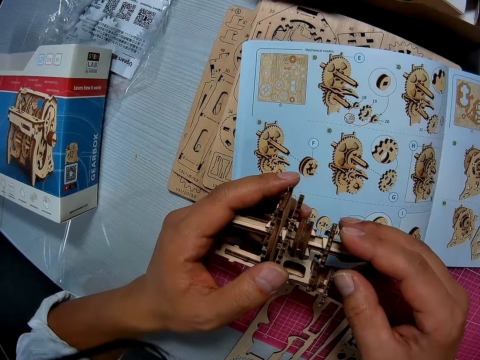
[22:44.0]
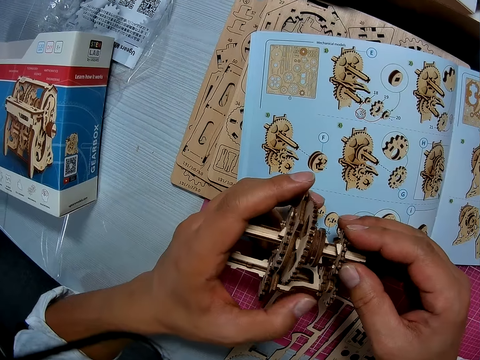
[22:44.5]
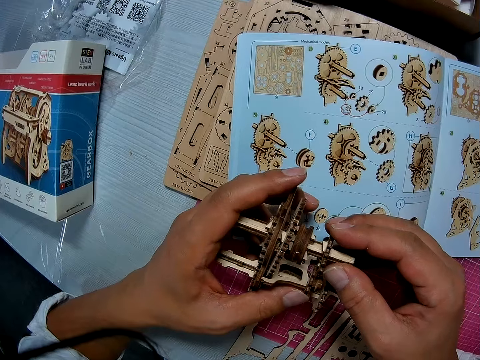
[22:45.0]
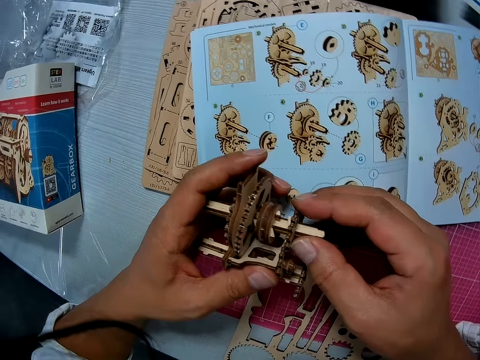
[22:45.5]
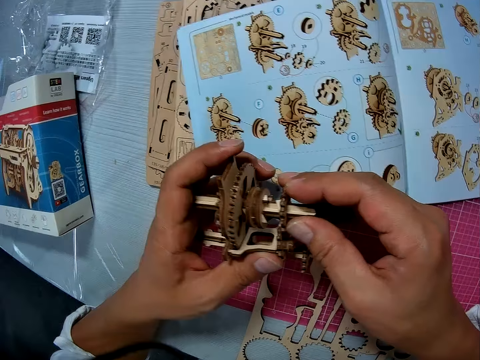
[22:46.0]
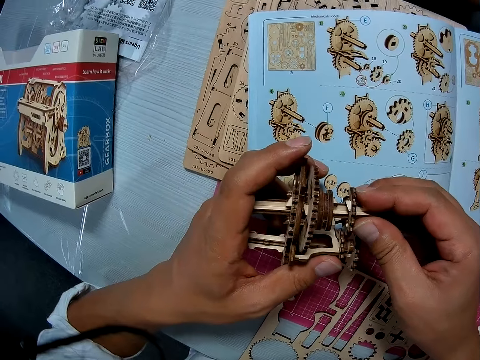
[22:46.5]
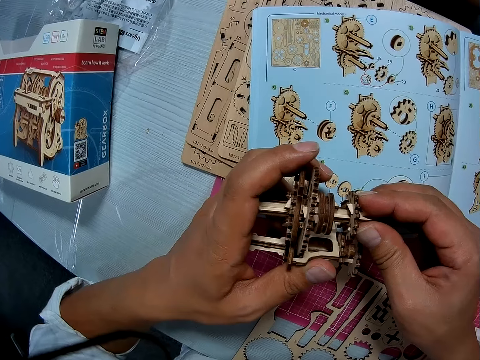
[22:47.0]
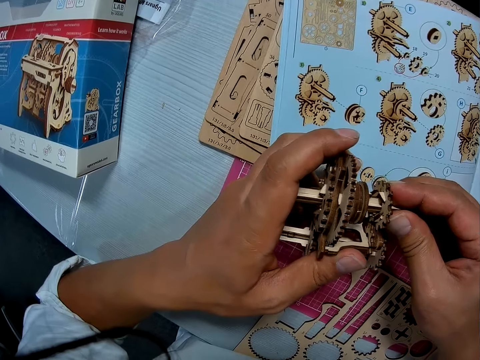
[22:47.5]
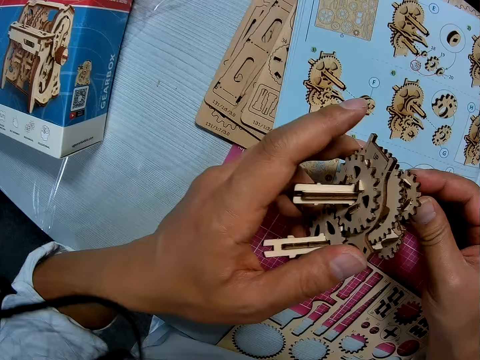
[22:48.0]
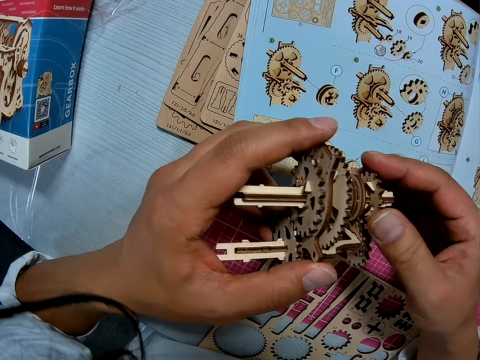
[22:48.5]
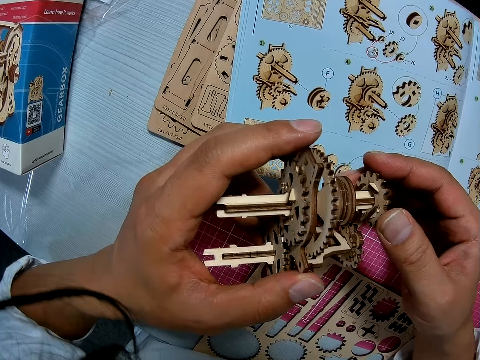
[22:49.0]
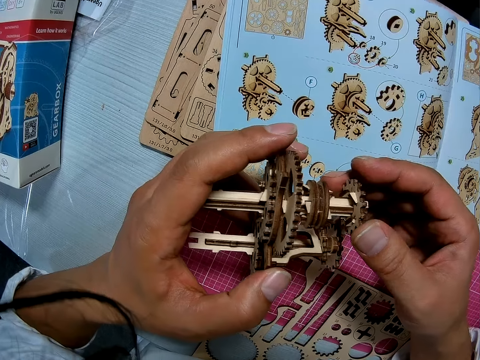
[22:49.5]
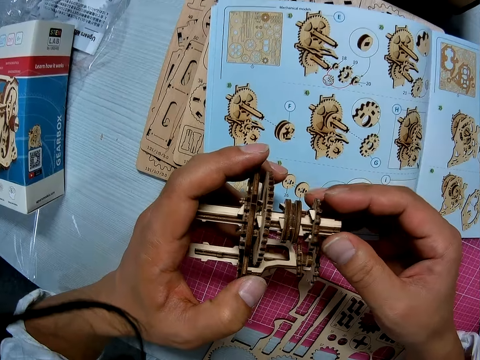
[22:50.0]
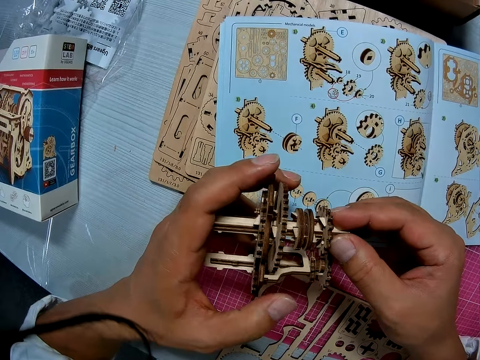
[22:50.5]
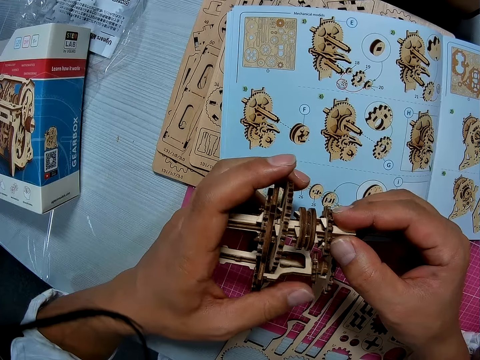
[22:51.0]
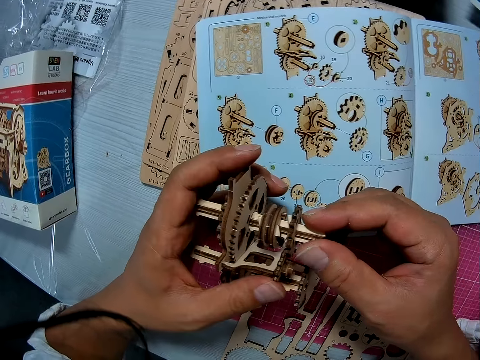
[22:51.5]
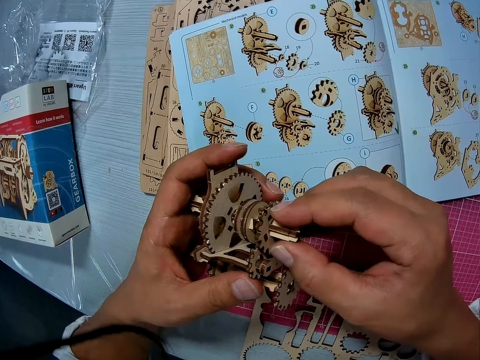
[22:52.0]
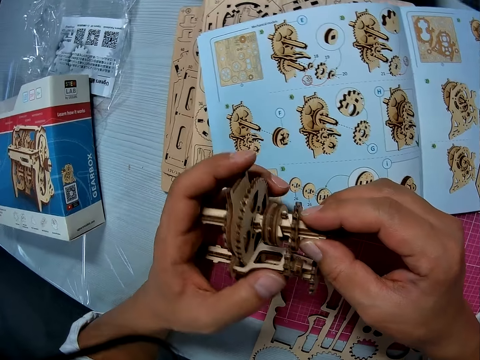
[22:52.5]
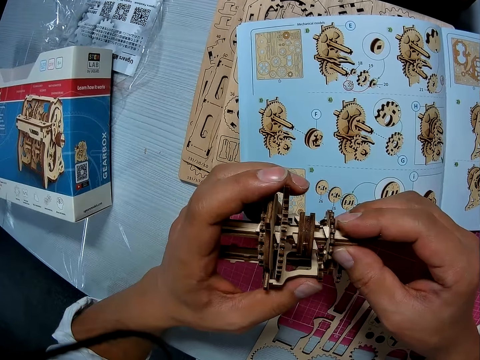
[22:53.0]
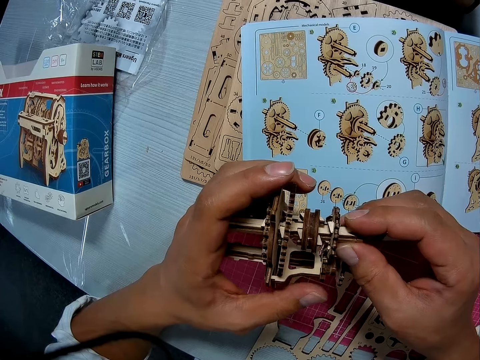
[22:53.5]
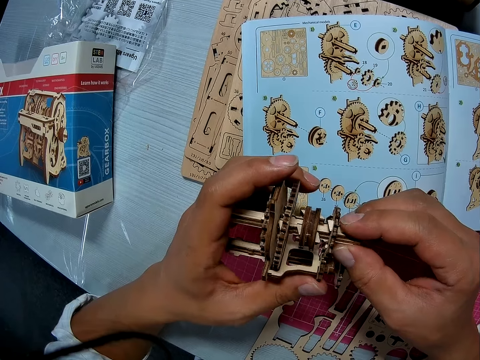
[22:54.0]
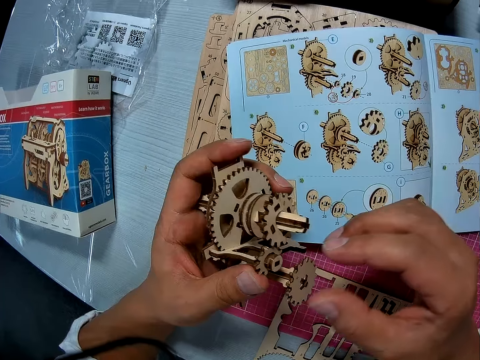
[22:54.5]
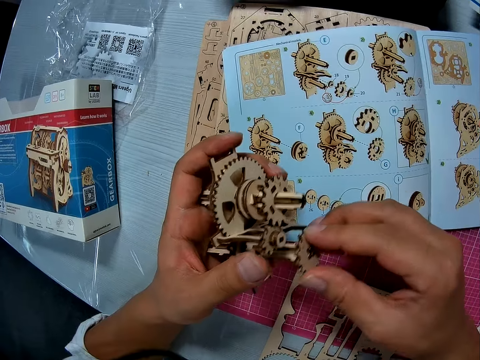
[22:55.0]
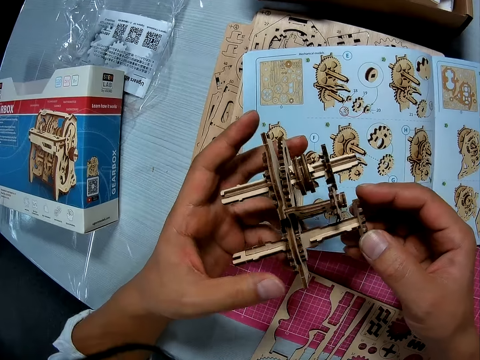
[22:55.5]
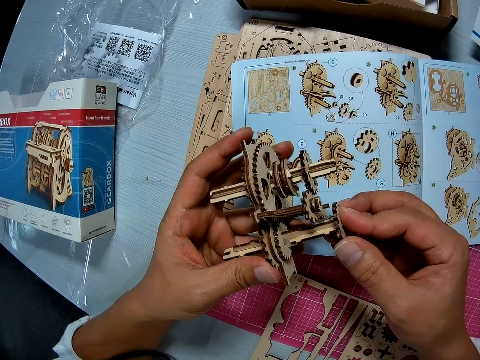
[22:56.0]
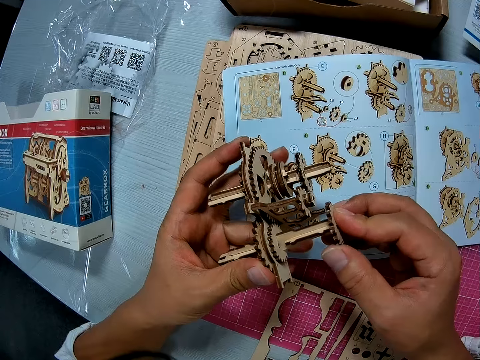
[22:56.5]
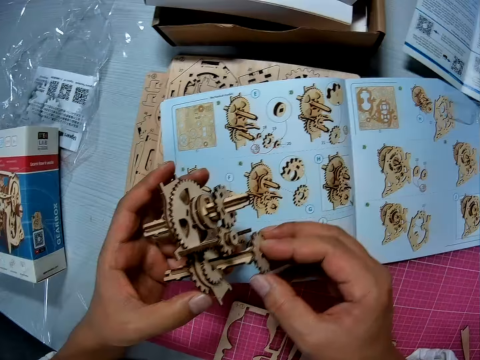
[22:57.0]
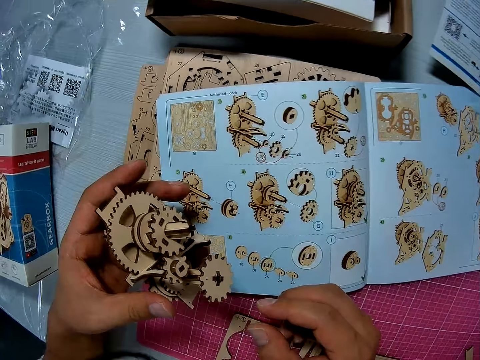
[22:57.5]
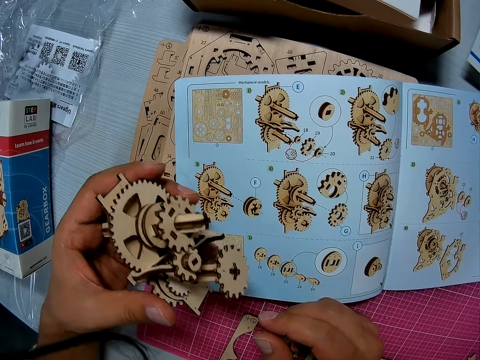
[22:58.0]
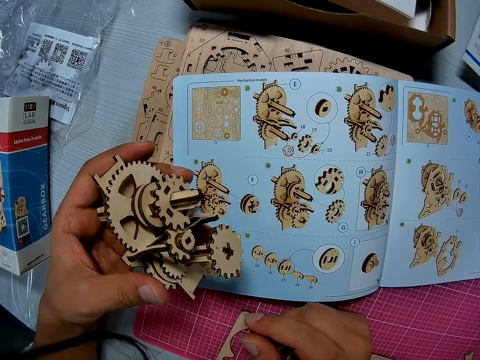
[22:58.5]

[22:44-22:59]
The camera wearer turns a gearbox. They pull a gear wheel. They hold an input shaft. They turn the gearbox. They touch the gear wheel. They hold the gearbox.

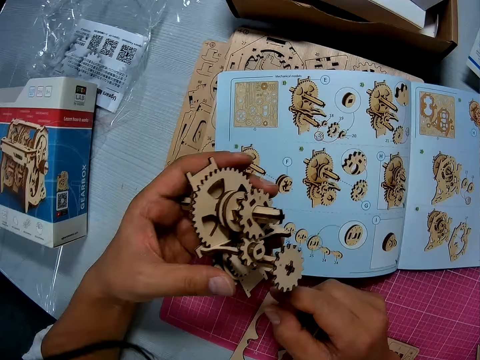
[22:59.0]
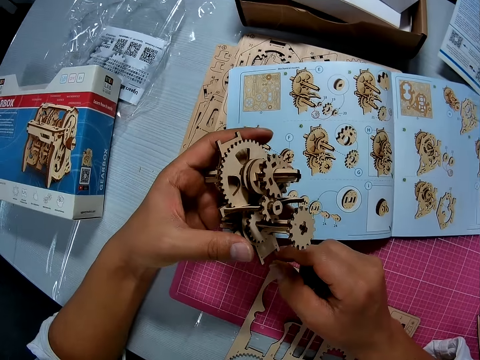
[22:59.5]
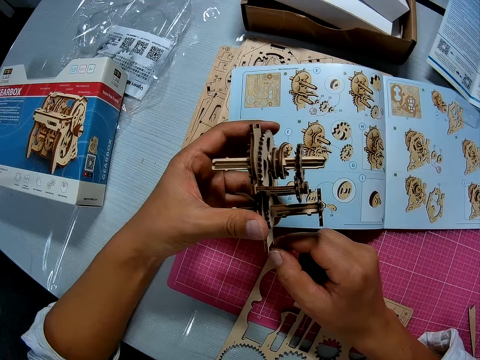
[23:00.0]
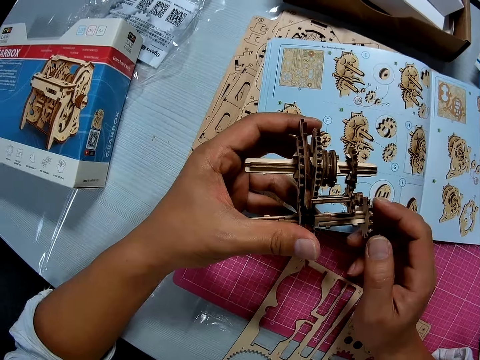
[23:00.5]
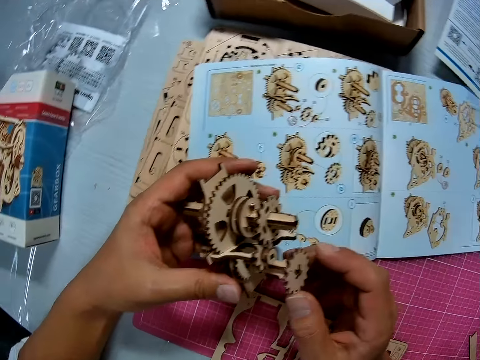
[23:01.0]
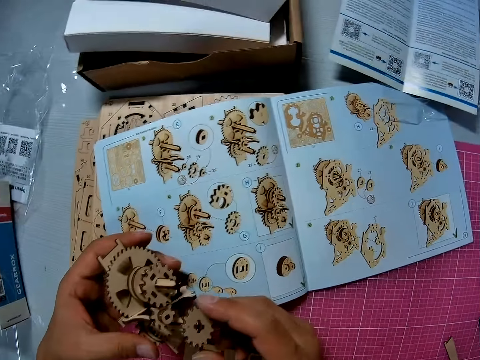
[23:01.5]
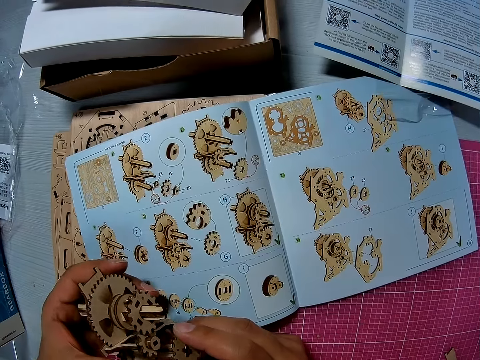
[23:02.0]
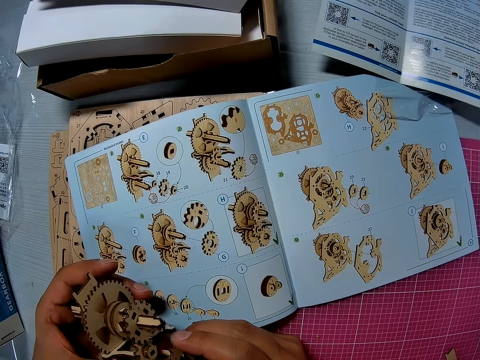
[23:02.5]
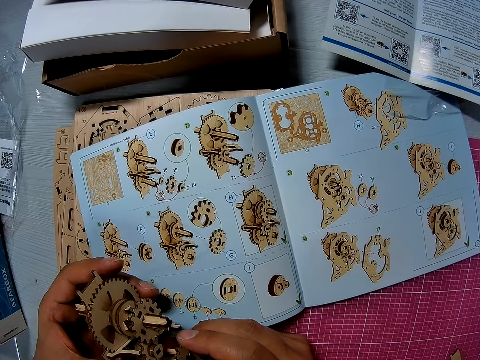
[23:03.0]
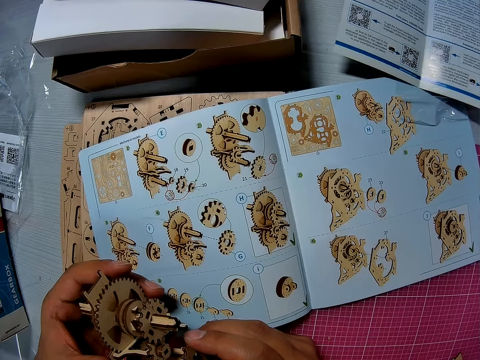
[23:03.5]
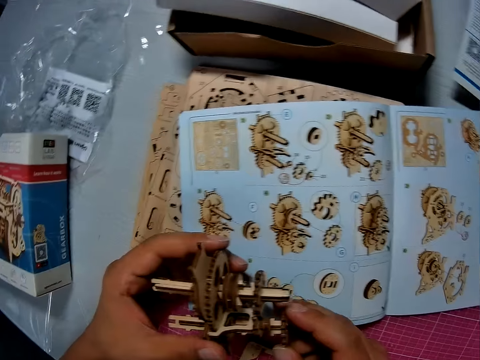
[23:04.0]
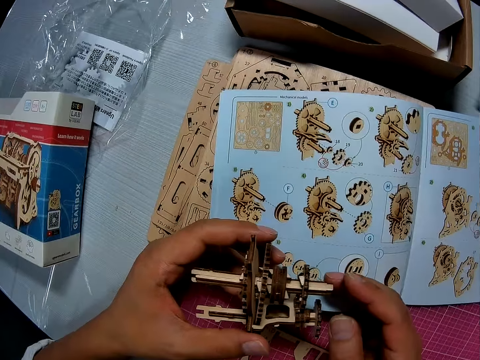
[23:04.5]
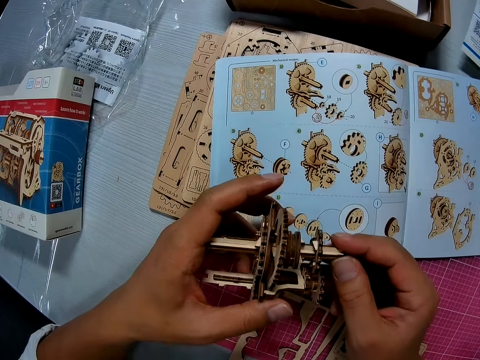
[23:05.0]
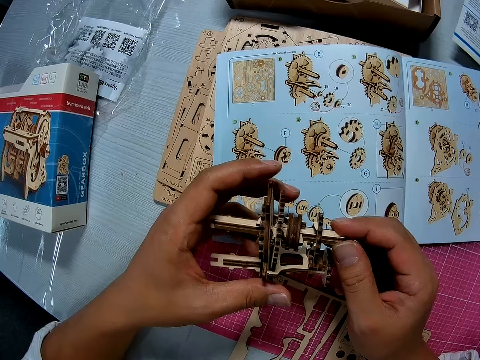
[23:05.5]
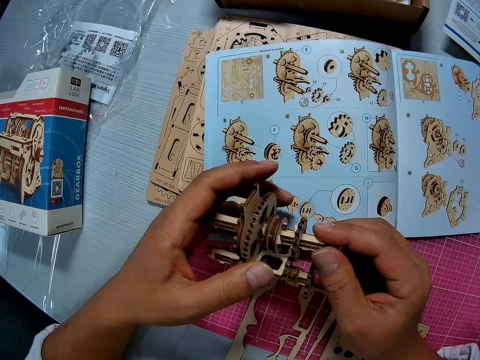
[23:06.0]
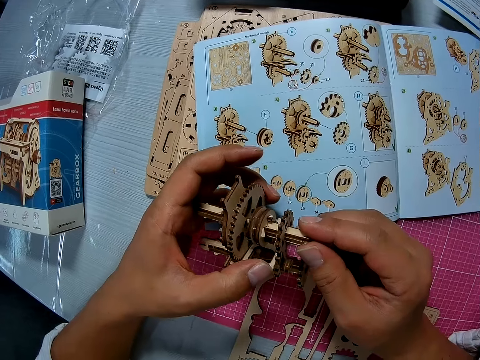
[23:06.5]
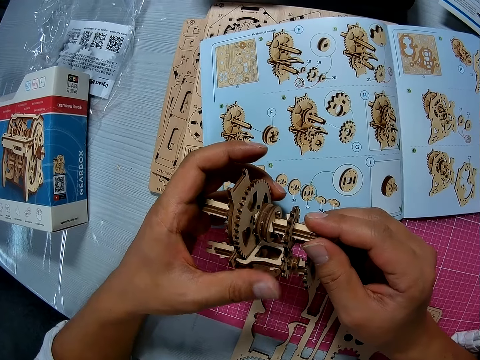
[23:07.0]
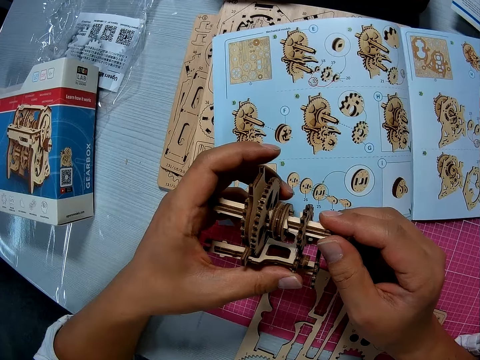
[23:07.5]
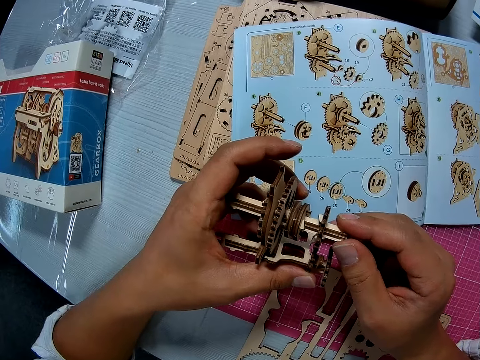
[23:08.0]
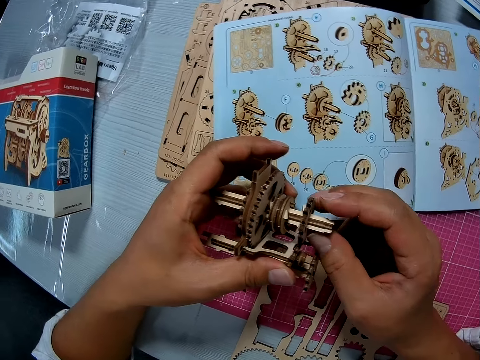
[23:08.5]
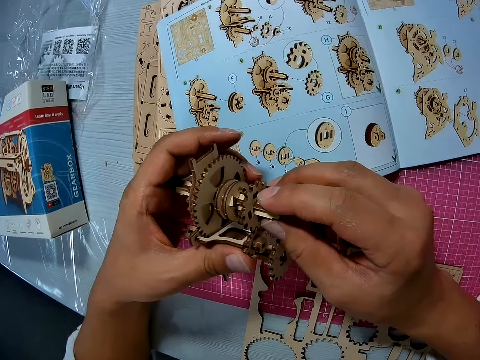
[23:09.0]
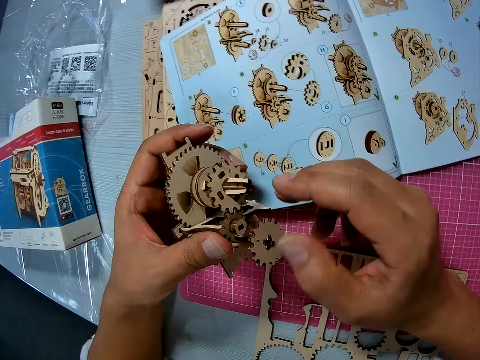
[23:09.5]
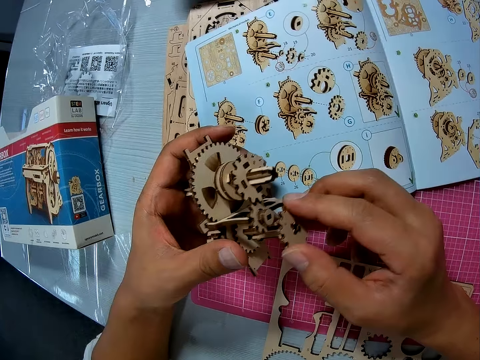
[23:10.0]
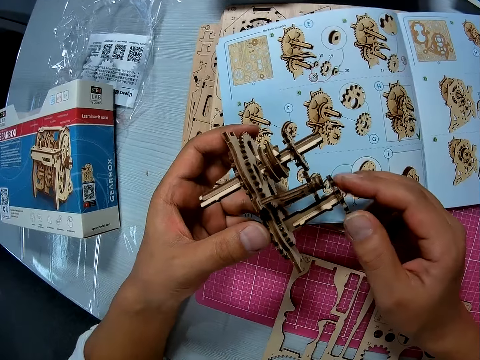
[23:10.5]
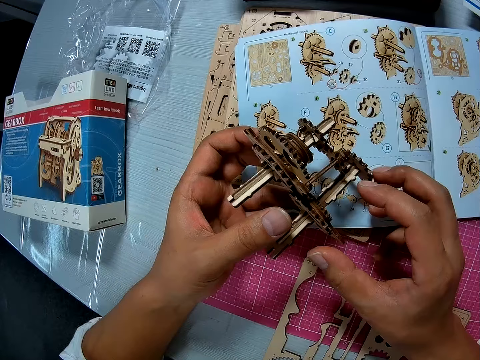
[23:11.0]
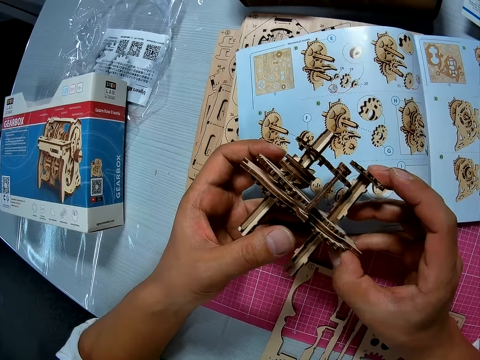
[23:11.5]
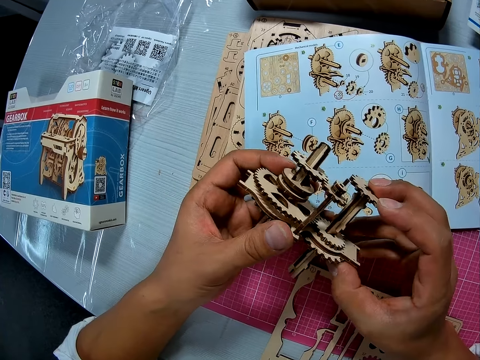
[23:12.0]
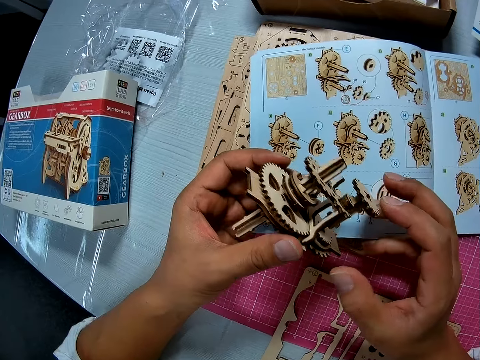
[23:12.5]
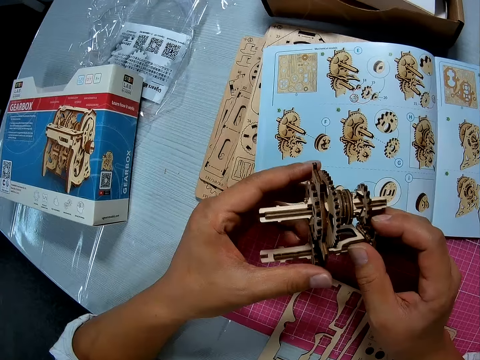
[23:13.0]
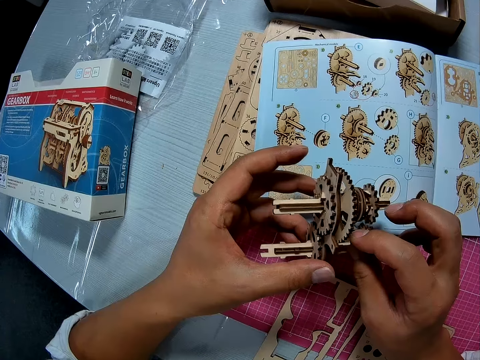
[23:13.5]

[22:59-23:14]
The camera wearer touches a gear wheel. They look at a manual. They touch an input shaft. They touch the gear wheel.
